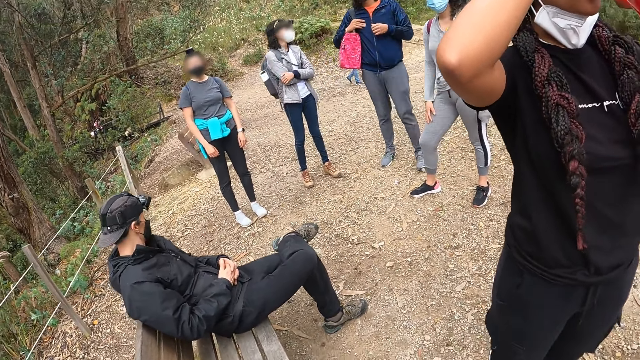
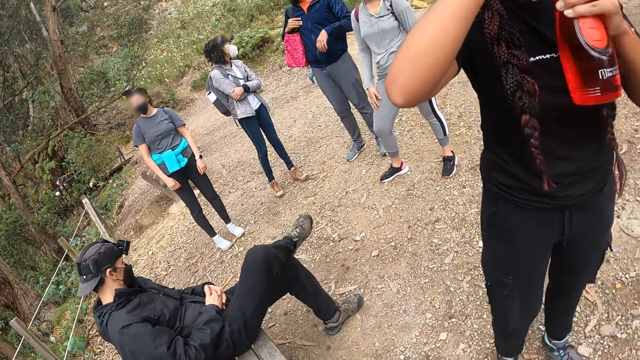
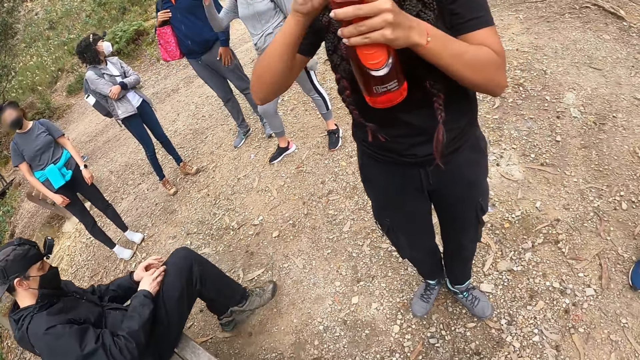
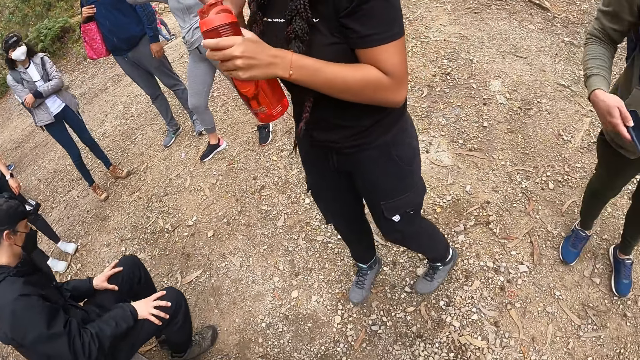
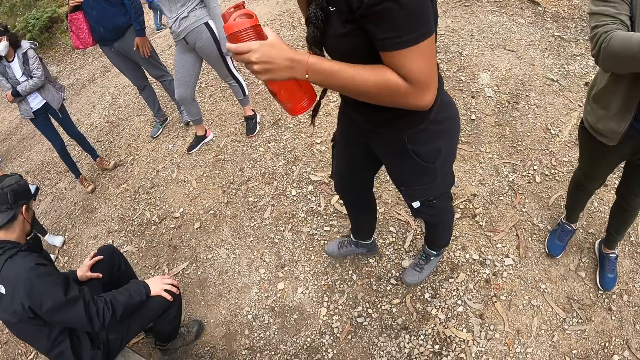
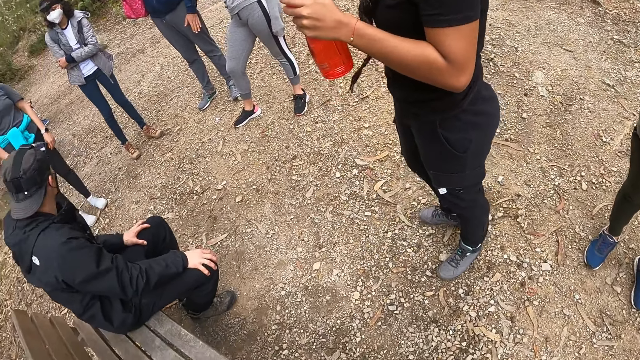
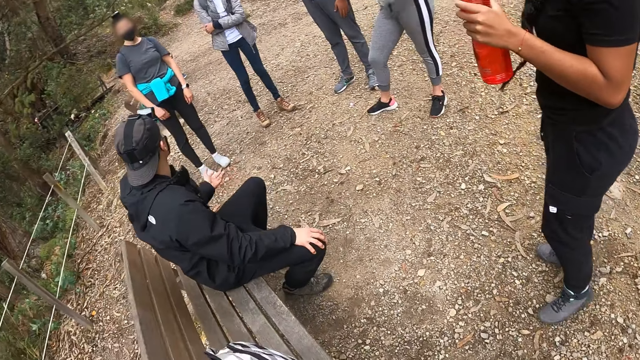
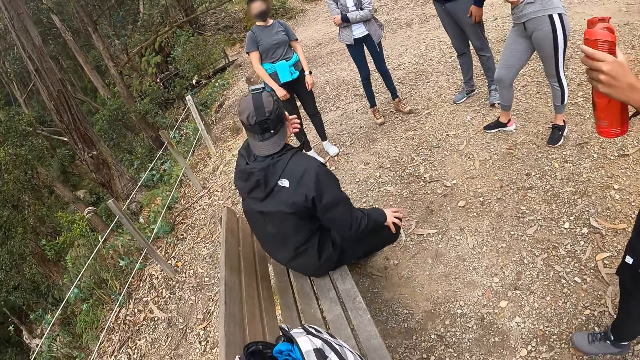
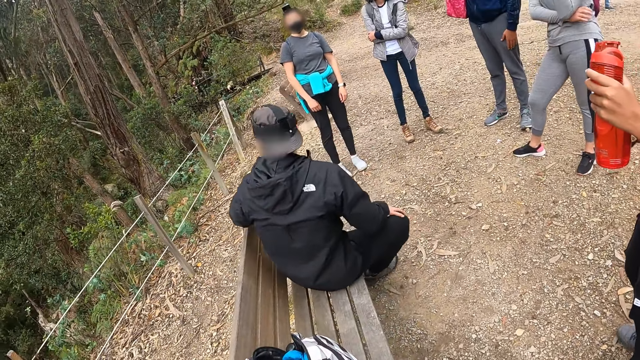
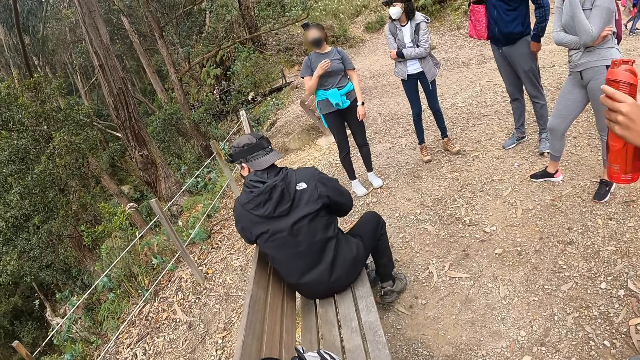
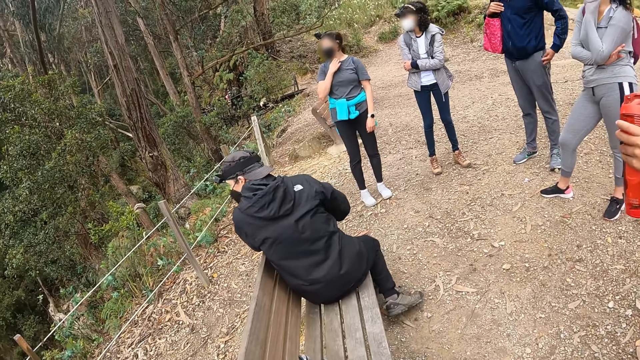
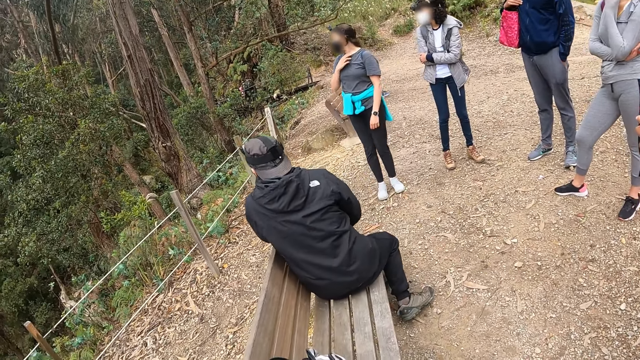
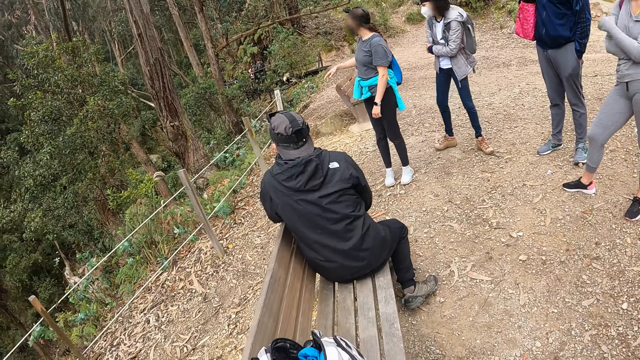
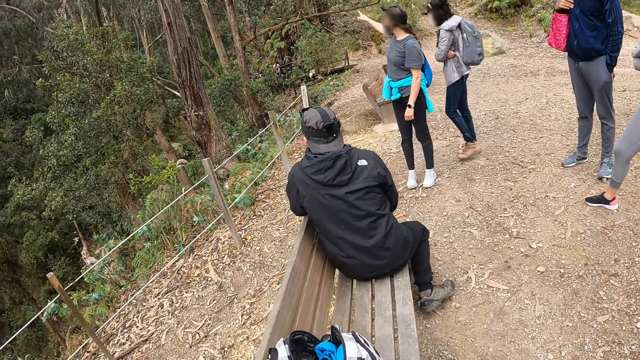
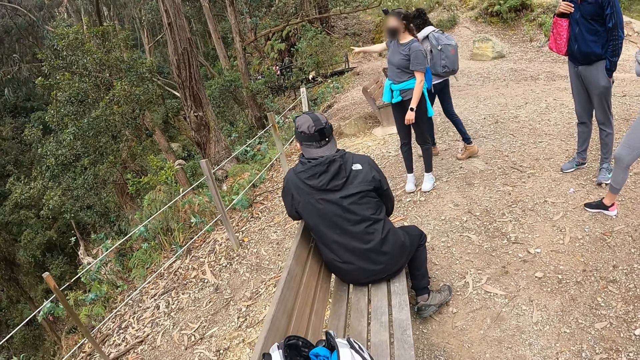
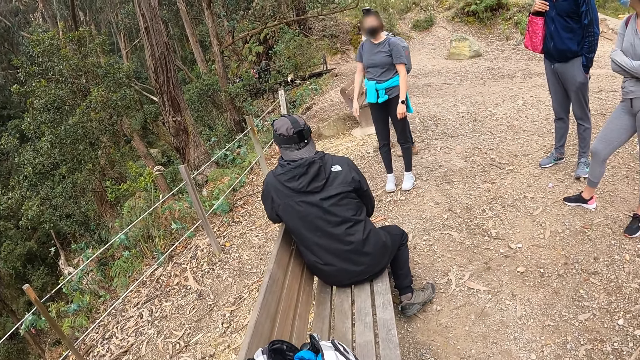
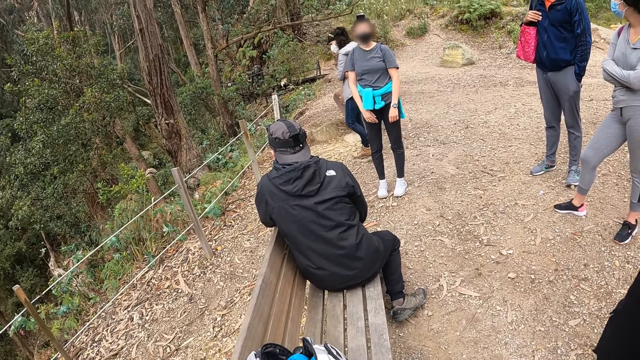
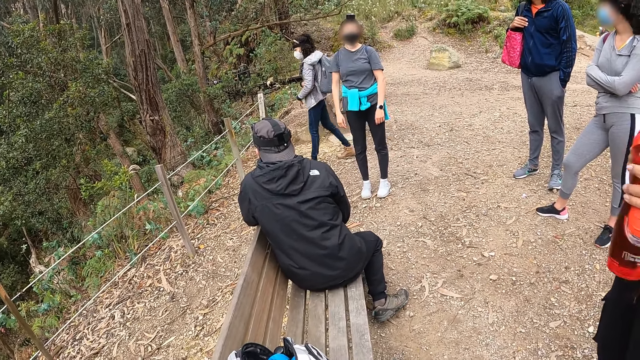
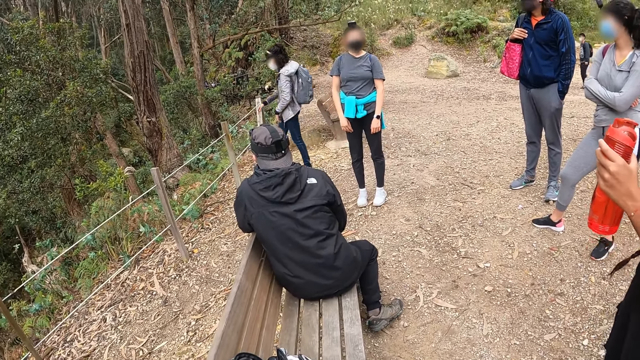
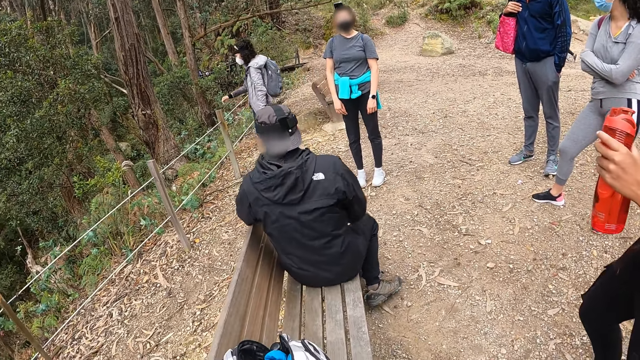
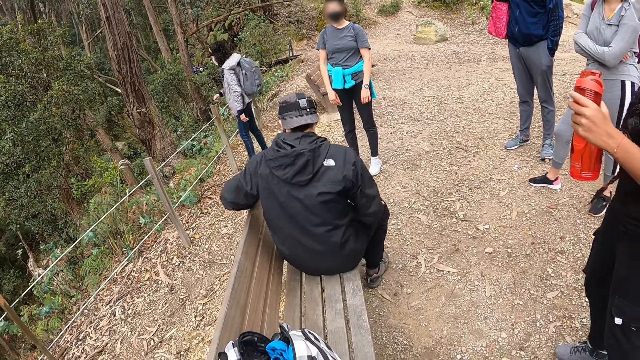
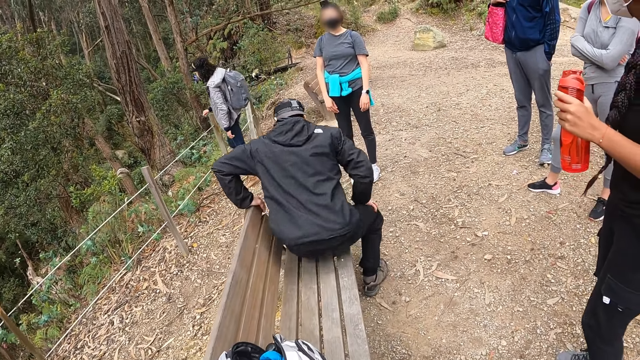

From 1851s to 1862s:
The camera wearer does a hand movement.

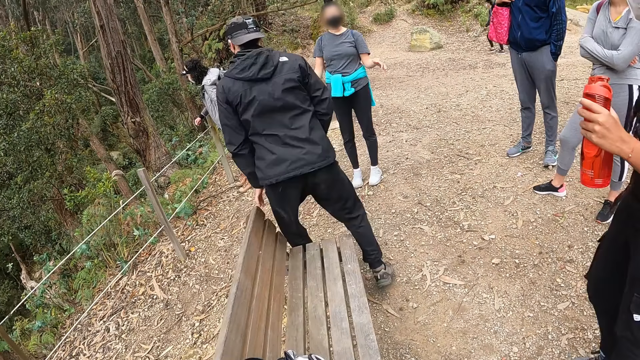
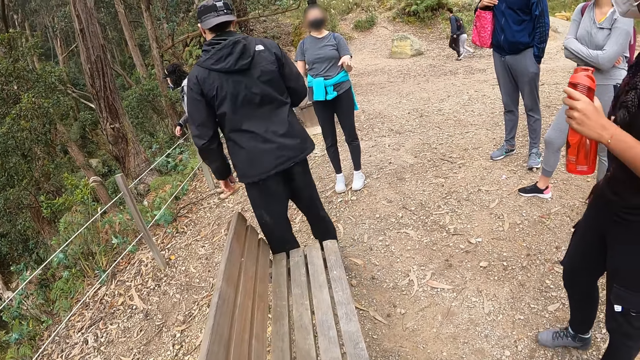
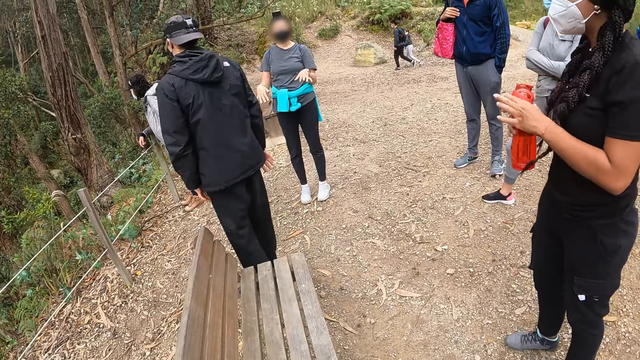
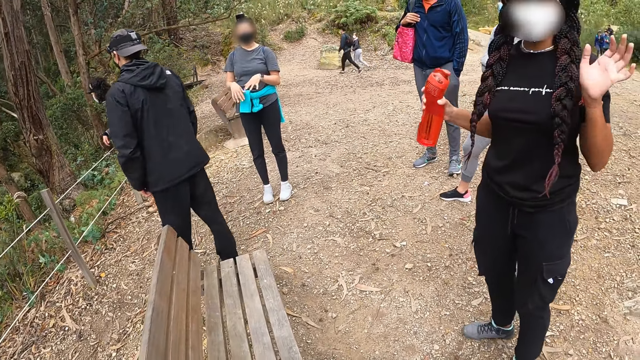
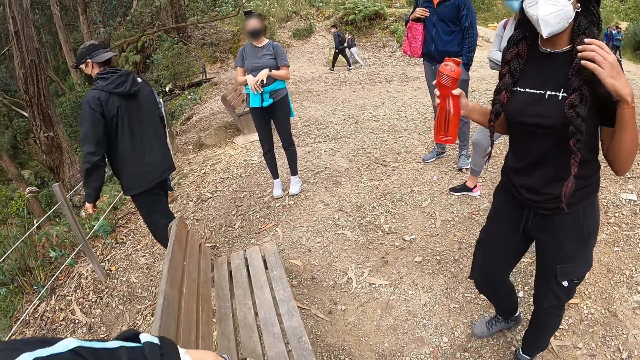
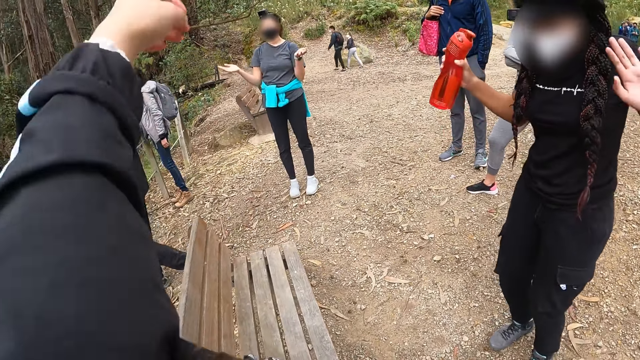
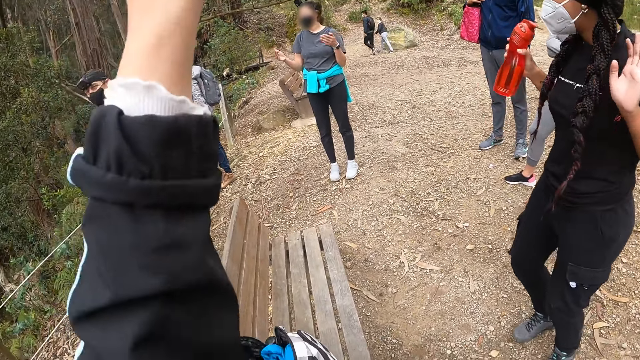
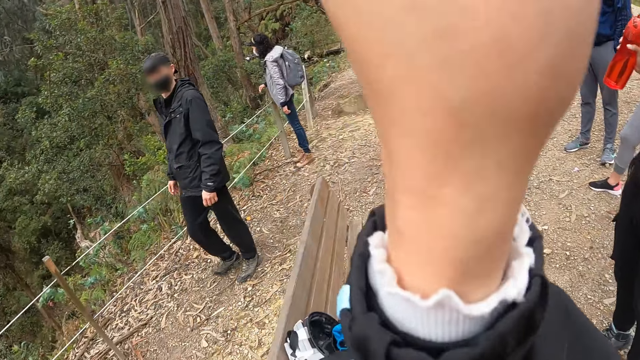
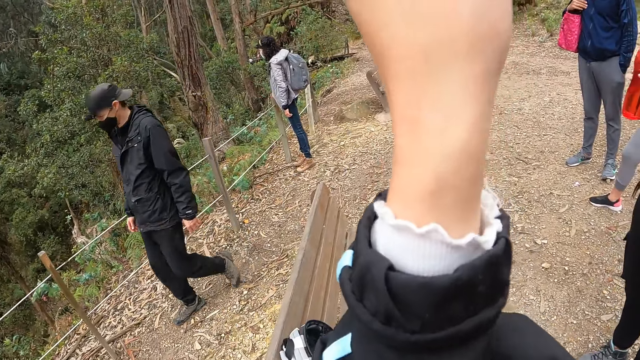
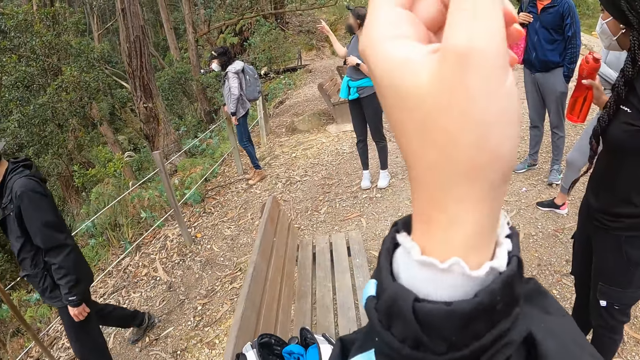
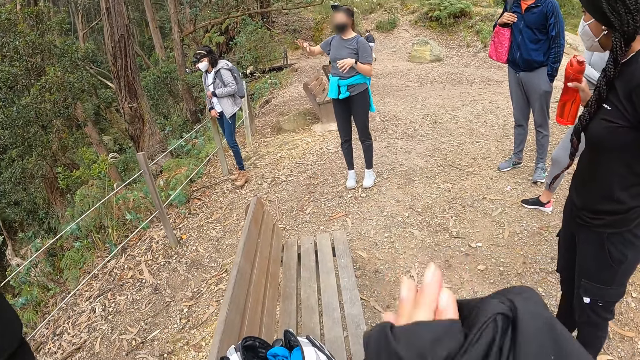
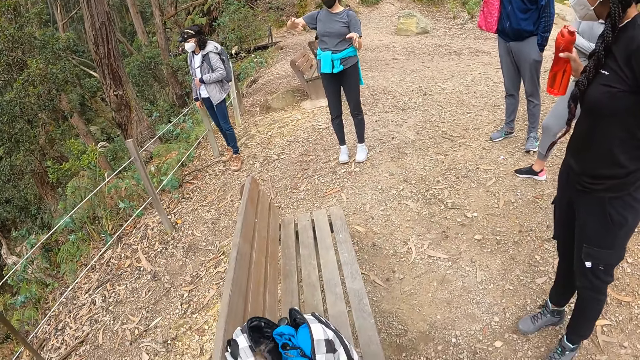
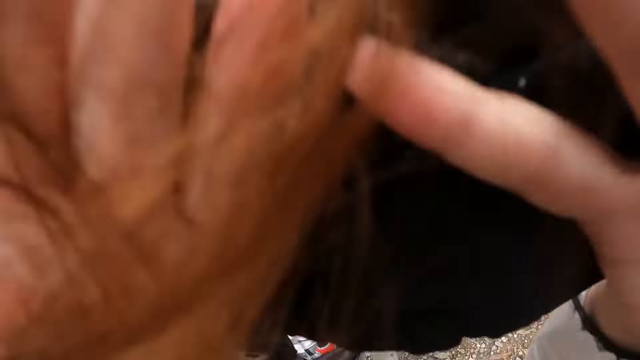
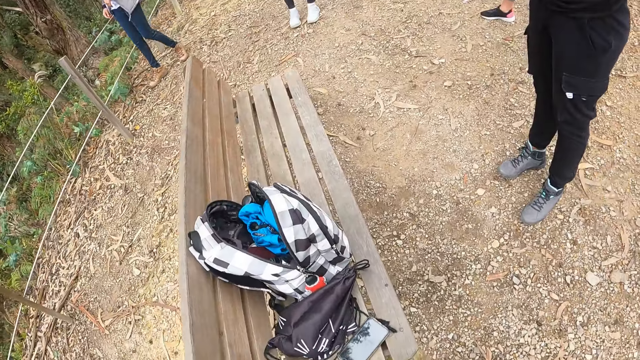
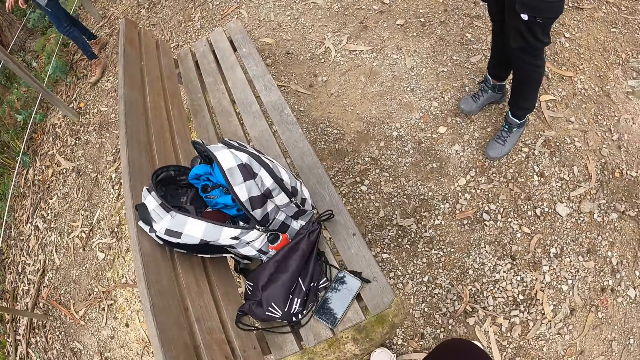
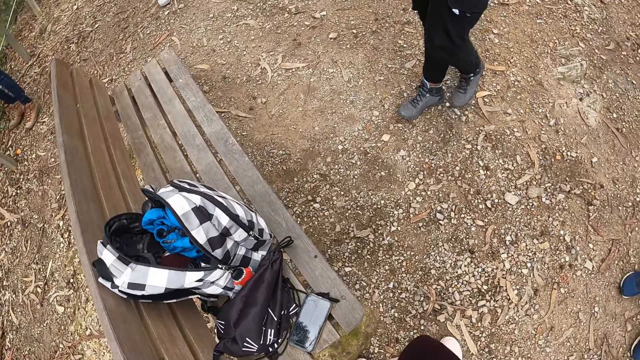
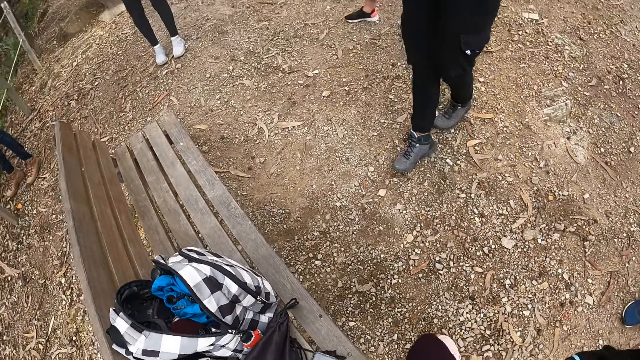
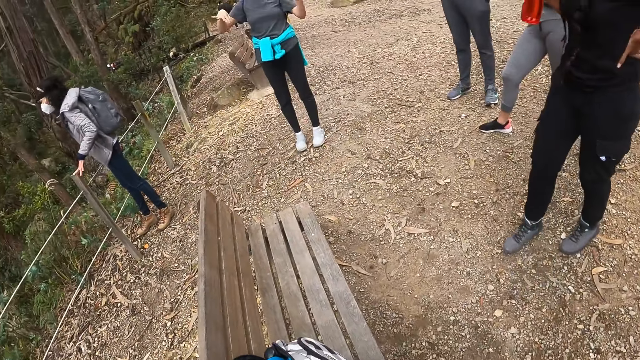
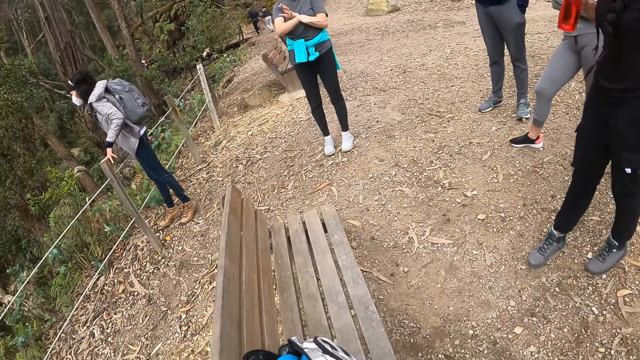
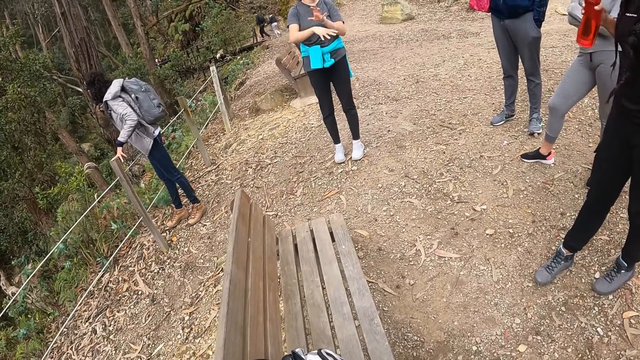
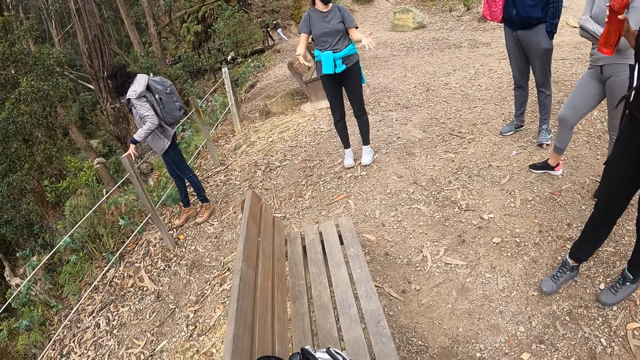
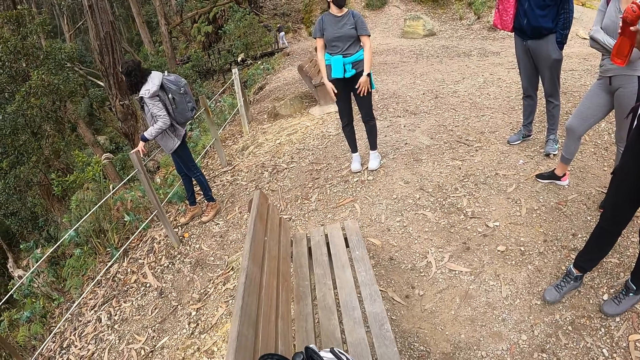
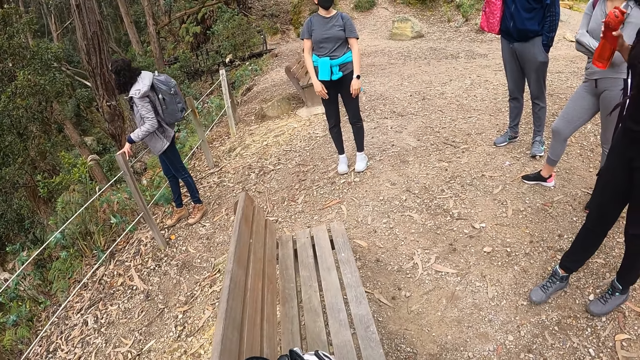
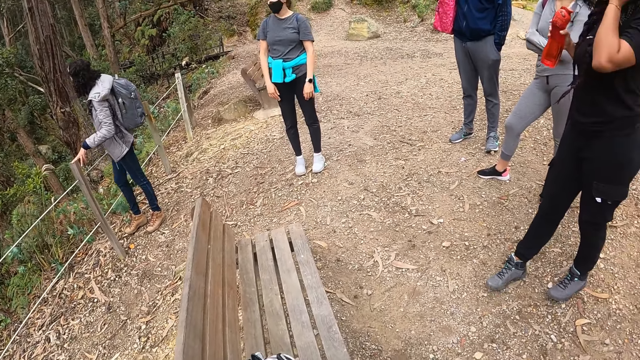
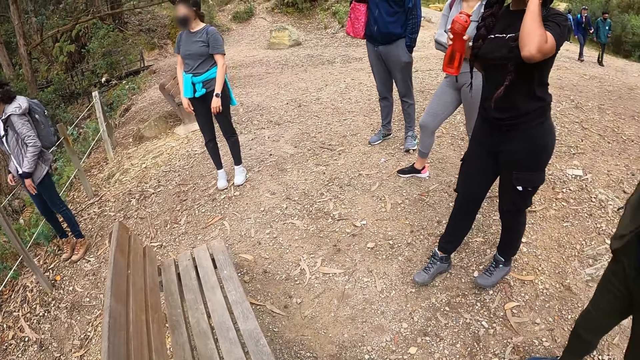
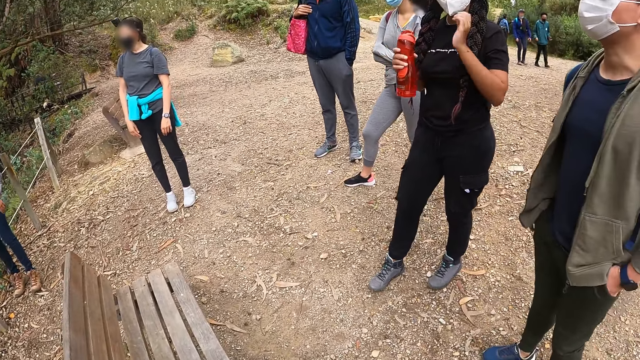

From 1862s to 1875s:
The camera wearer does a hand movement. They remove the cloth from the body with both hands. They look around the area.
